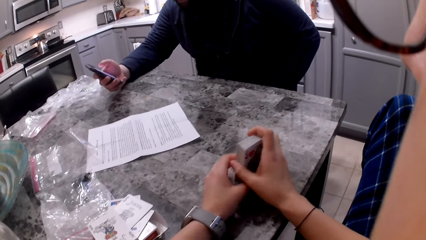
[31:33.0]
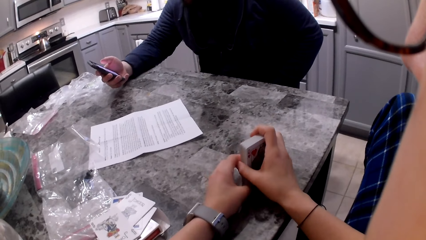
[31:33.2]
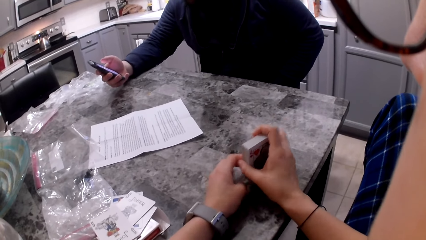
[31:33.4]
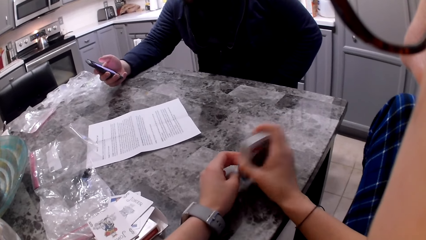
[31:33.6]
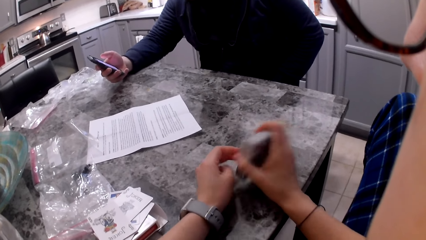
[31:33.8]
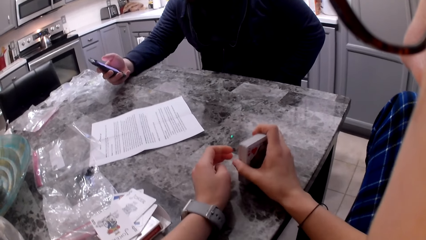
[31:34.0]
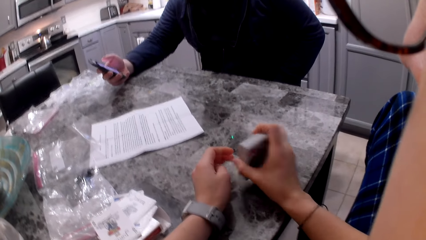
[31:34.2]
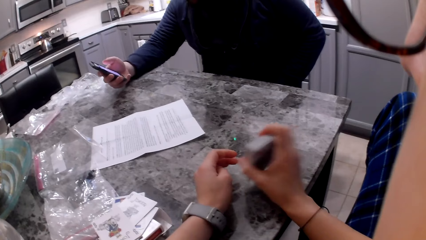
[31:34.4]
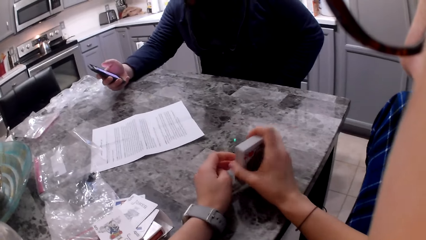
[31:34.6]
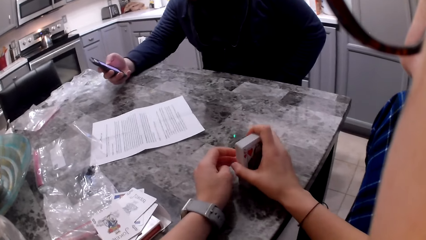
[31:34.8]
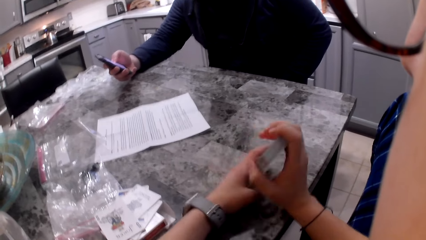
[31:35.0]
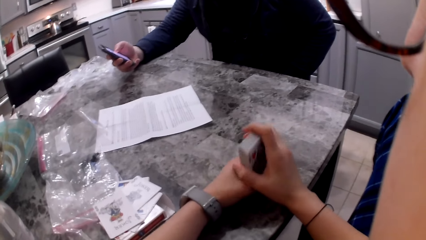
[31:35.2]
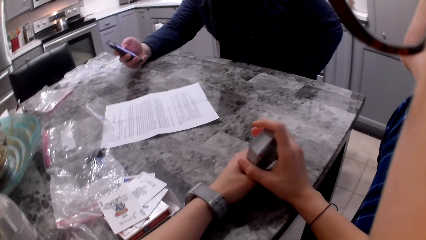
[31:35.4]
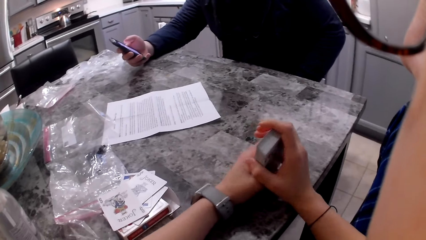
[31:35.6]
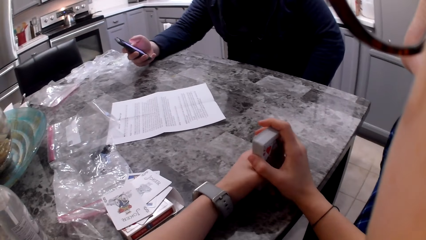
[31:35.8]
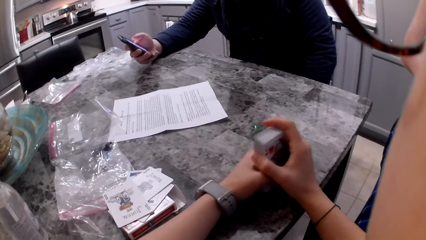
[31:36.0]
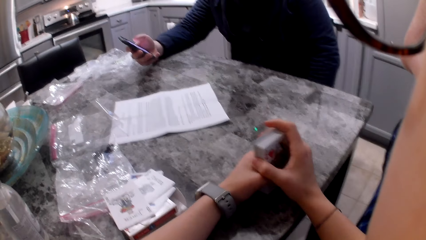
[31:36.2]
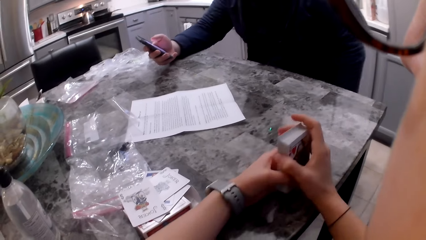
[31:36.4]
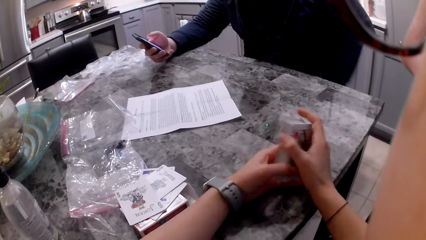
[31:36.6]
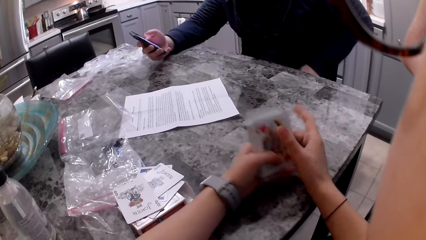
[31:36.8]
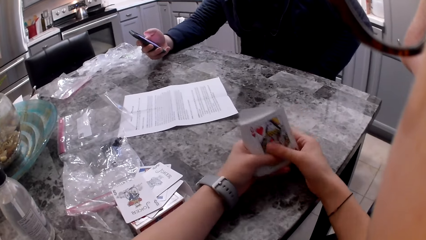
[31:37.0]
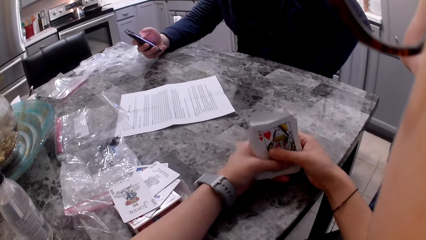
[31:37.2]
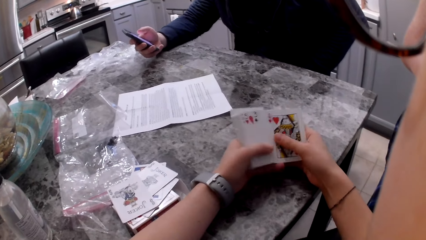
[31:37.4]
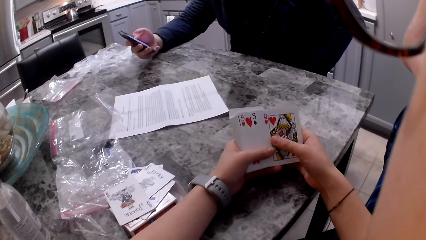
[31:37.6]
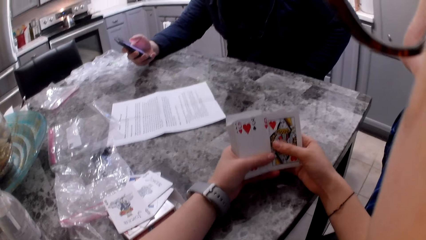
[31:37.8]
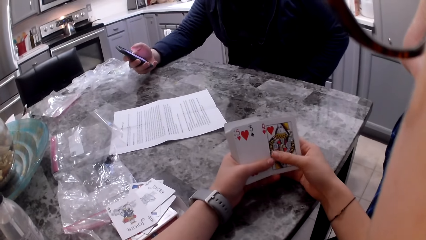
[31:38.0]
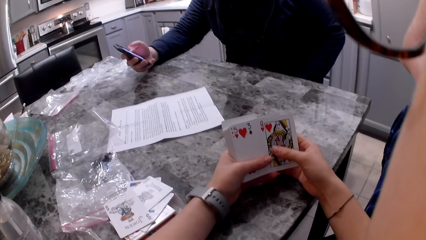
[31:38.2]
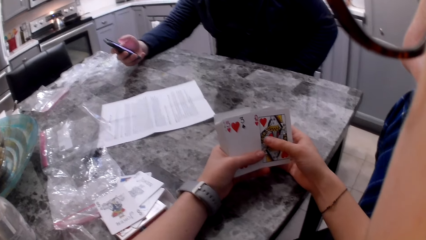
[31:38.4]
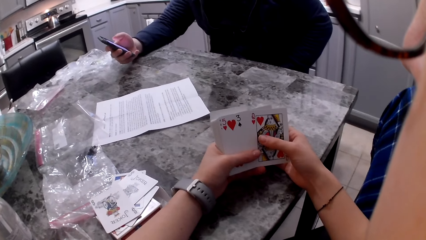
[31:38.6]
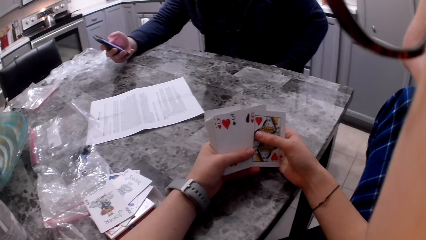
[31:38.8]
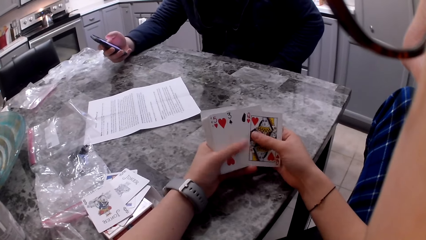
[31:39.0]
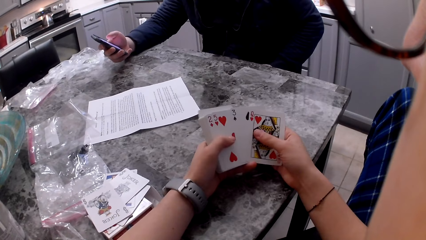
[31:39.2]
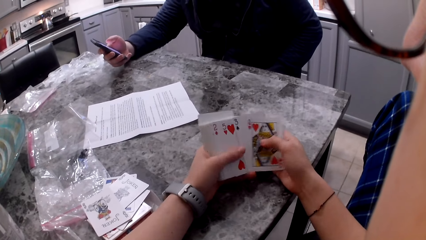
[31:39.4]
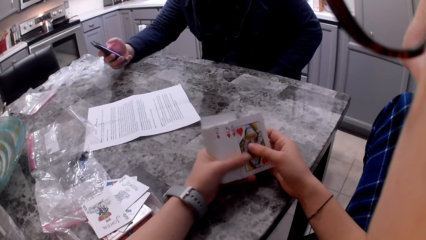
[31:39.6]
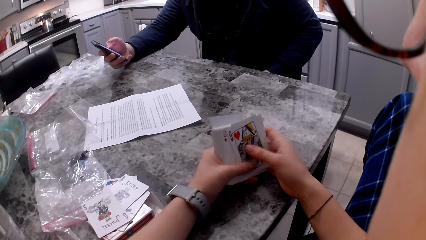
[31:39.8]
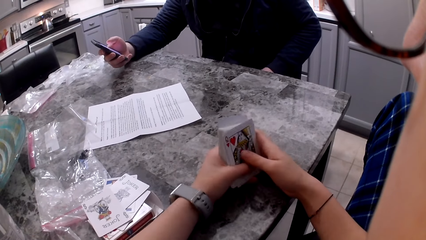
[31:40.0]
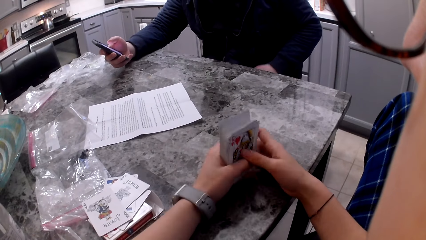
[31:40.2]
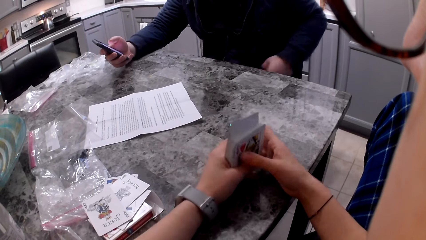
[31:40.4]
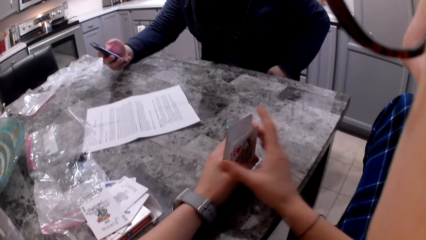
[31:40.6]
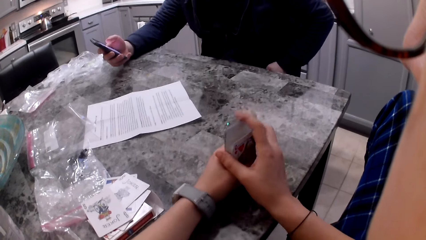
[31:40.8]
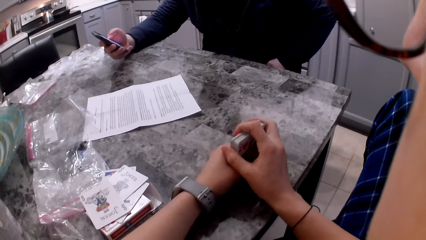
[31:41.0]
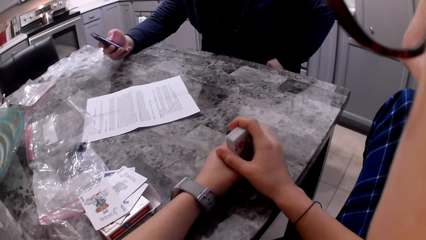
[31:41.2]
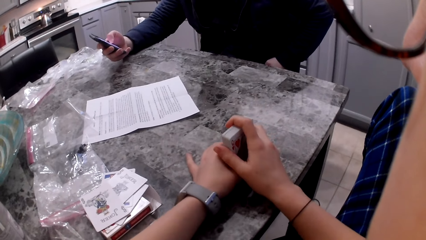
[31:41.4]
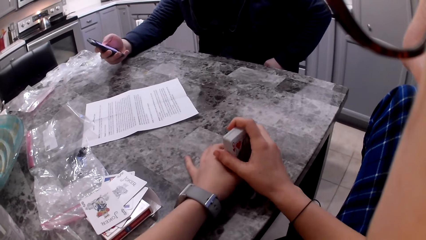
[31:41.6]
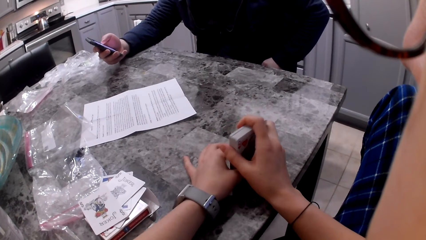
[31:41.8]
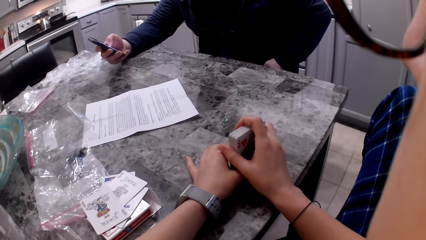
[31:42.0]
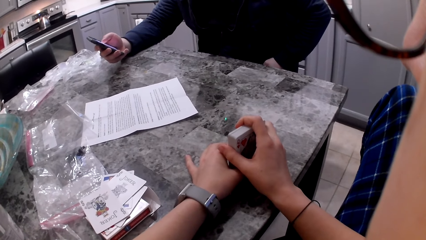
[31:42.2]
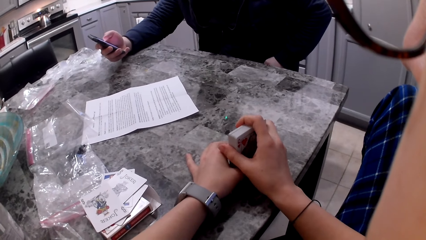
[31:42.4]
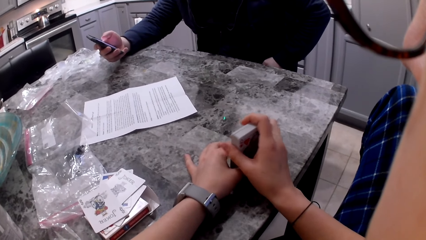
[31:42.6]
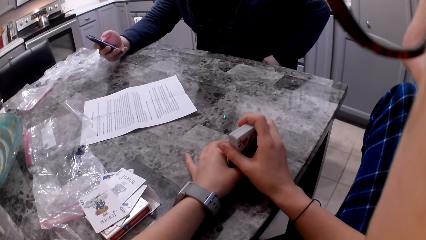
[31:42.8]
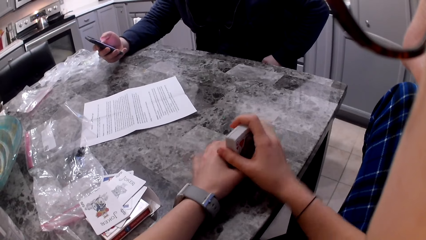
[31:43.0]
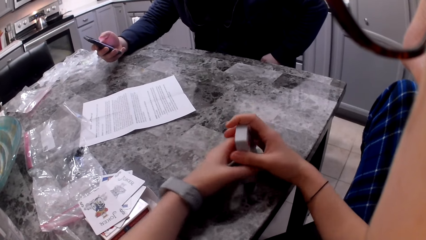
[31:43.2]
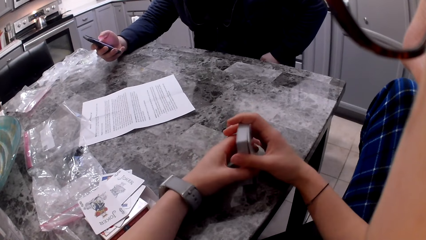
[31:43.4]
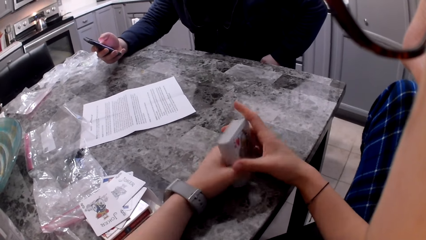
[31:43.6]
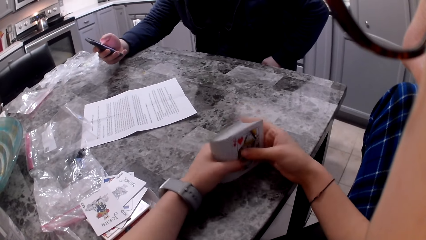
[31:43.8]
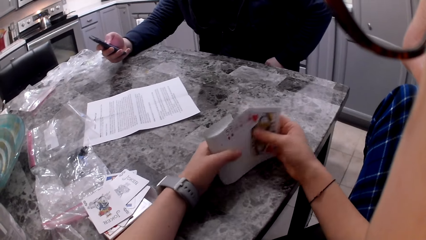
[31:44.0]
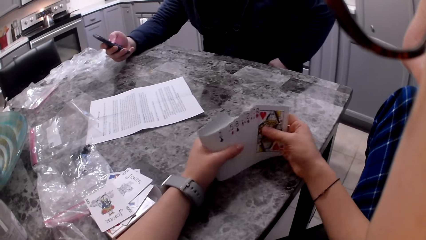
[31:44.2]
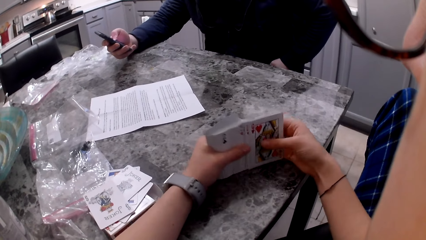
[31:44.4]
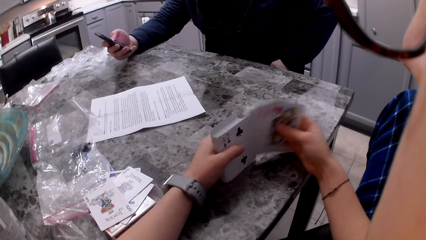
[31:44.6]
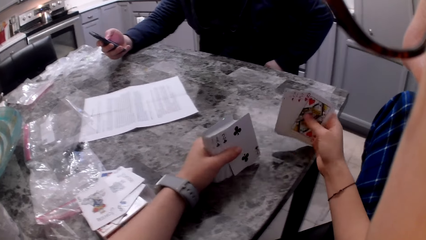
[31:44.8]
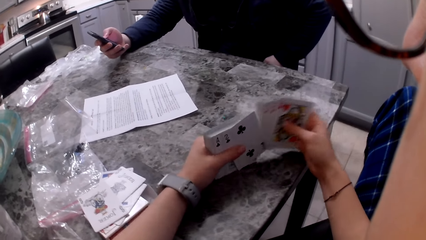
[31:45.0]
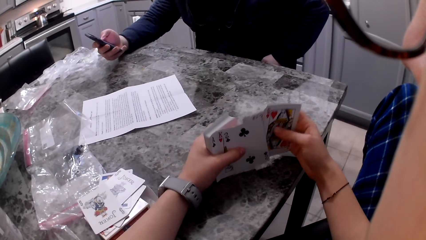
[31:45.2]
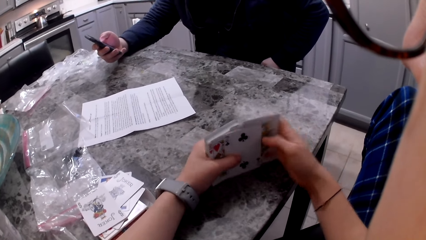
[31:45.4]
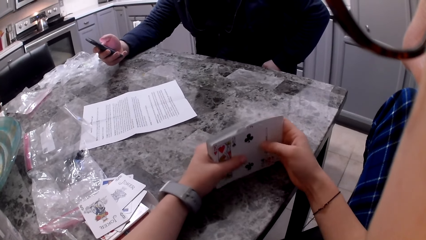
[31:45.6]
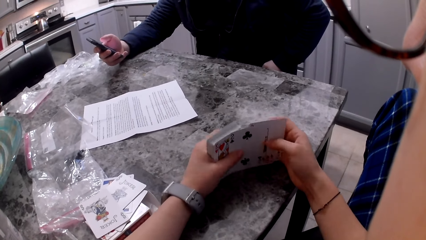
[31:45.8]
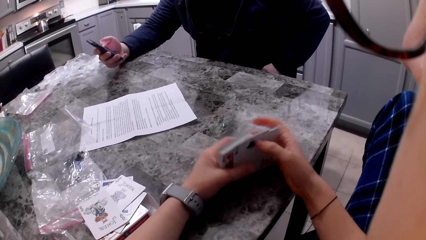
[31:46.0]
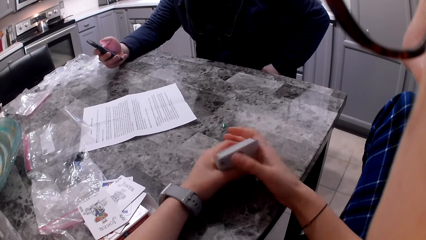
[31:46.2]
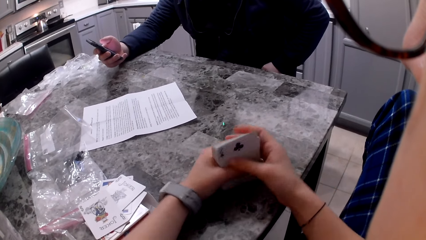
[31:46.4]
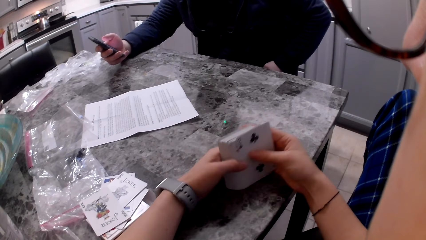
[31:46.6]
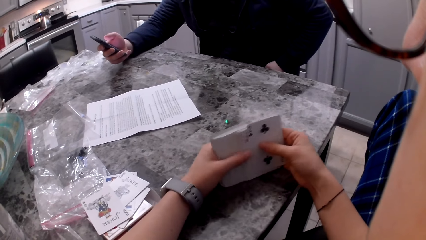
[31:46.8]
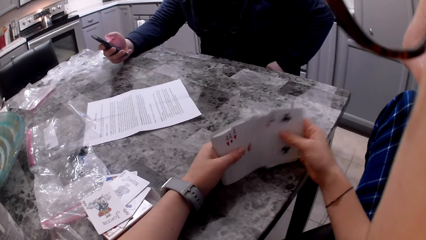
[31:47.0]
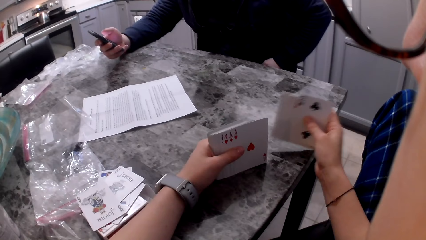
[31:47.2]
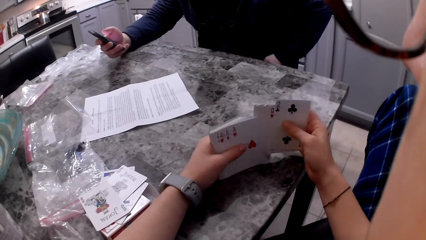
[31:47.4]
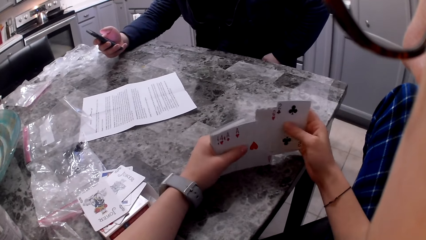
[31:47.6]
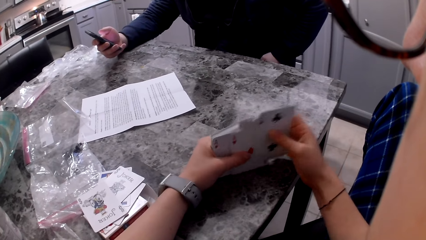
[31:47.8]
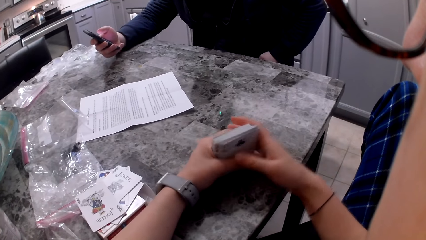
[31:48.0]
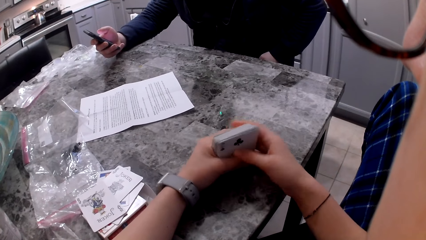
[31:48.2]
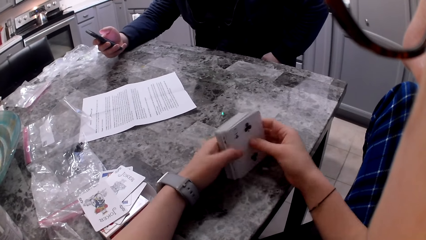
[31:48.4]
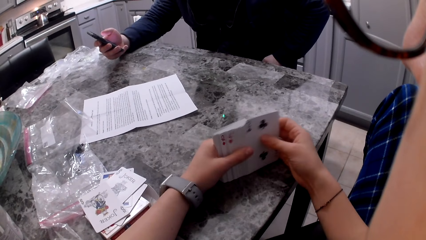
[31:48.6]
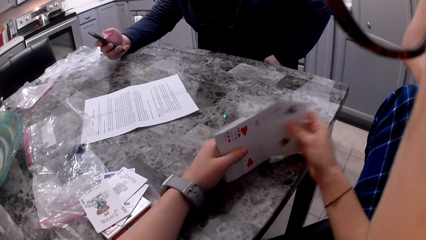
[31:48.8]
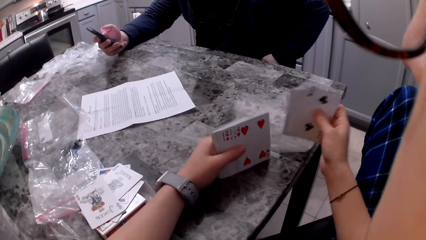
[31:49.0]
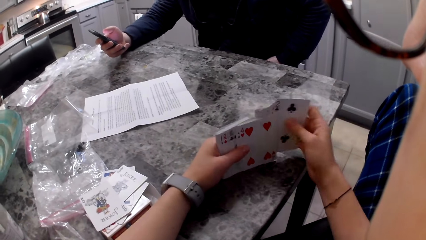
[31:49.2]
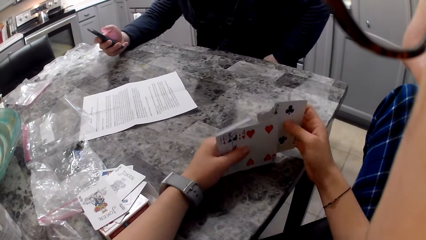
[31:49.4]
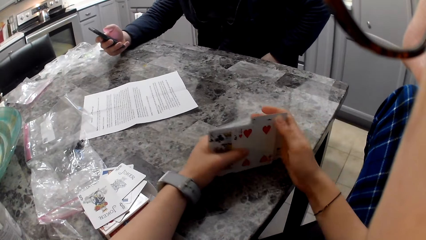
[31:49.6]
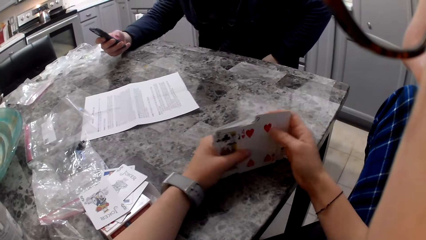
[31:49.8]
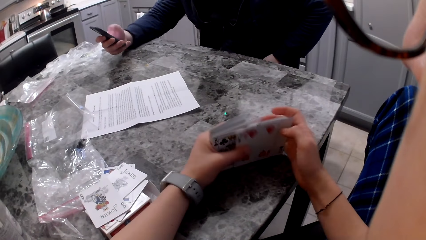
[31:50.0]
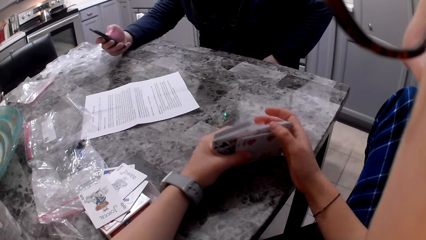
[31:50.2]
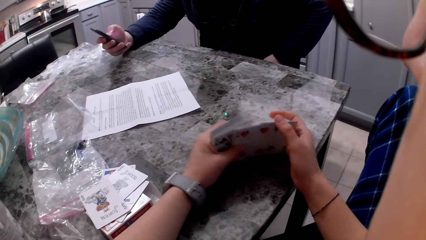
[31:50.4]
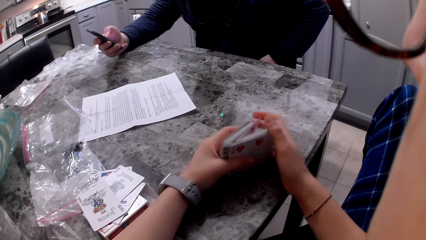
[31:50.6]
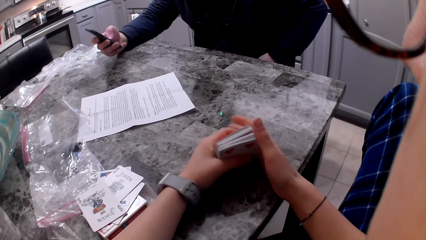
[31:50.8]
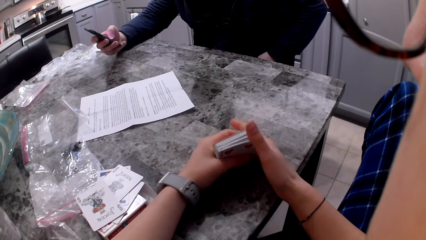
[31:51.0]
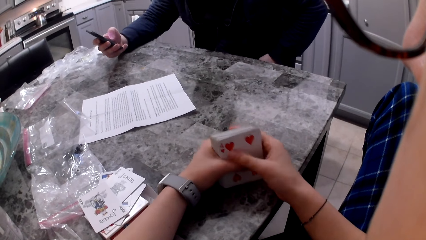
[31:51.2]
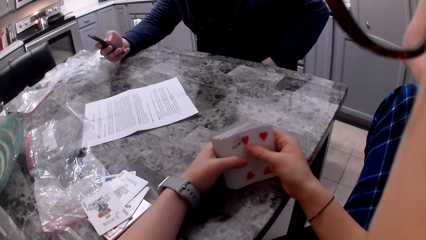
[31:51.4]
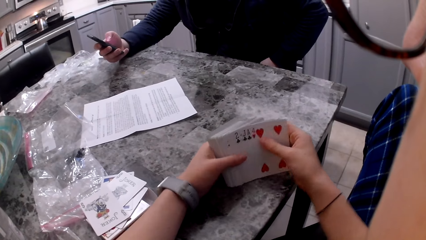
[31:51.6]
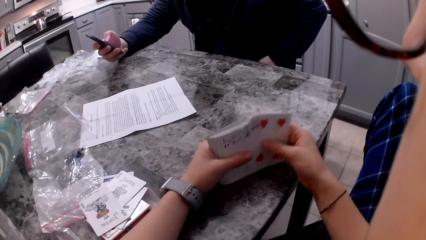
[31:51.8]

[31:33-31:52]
The camera wearer shuffles her cards. A man operates a phone. The camera wearer aligns the cards on the table. She hits the cards on the counter. The man operates the phone. The camera wearer shuffles her cards on the table.
